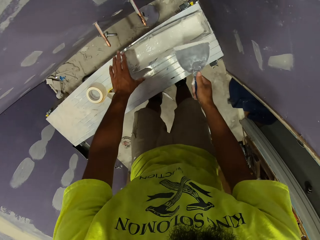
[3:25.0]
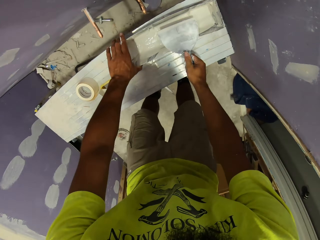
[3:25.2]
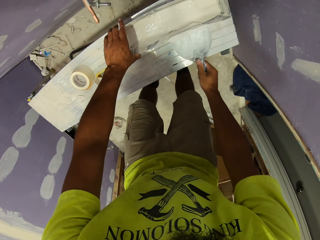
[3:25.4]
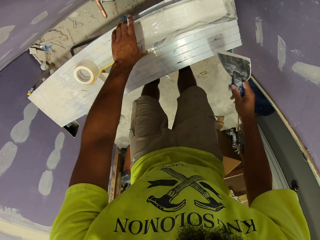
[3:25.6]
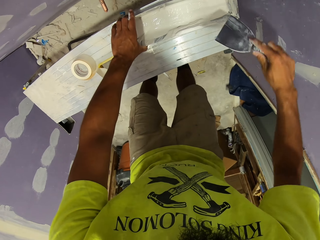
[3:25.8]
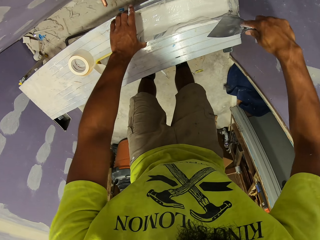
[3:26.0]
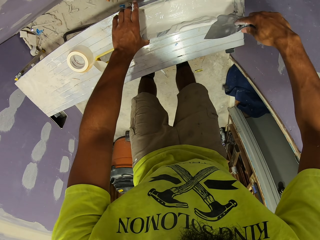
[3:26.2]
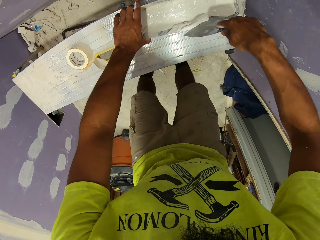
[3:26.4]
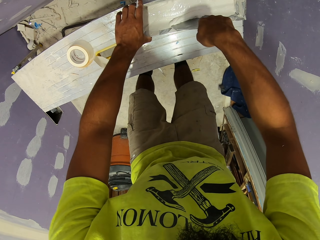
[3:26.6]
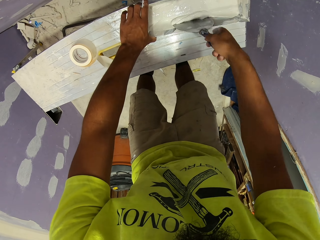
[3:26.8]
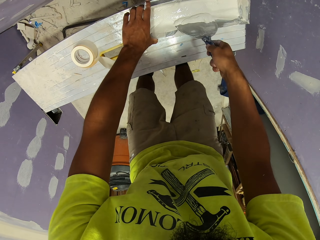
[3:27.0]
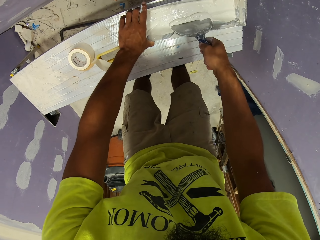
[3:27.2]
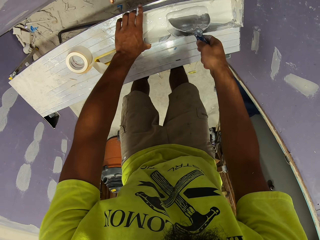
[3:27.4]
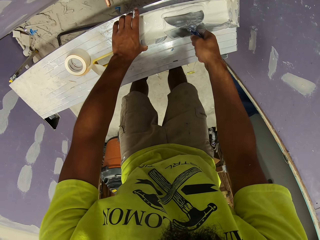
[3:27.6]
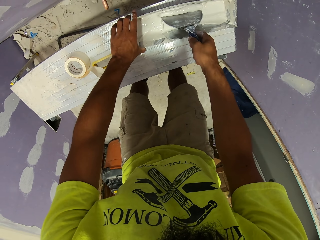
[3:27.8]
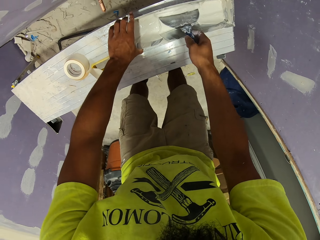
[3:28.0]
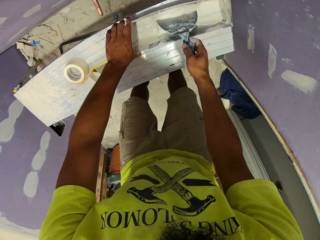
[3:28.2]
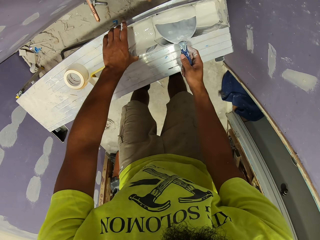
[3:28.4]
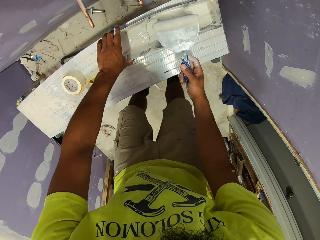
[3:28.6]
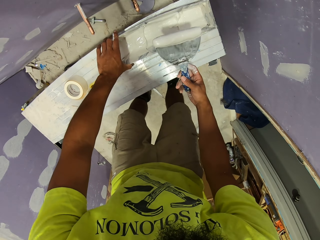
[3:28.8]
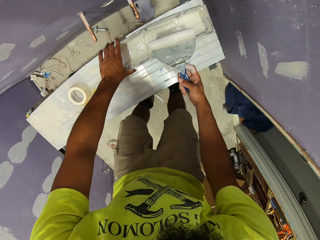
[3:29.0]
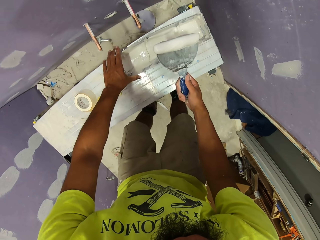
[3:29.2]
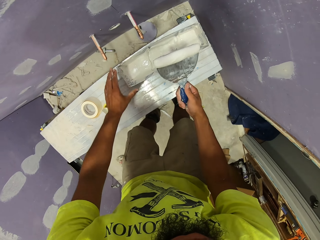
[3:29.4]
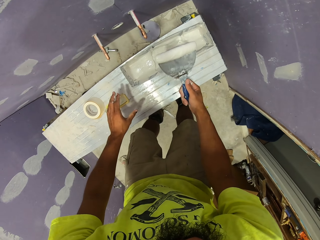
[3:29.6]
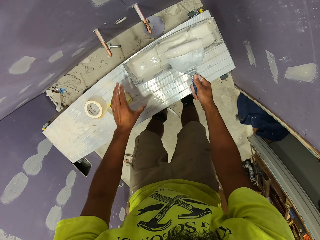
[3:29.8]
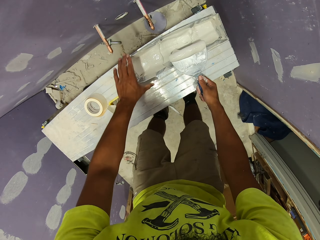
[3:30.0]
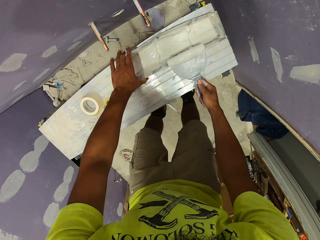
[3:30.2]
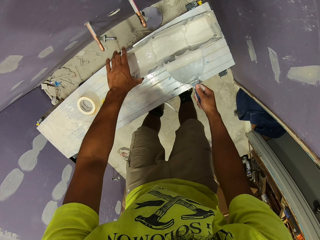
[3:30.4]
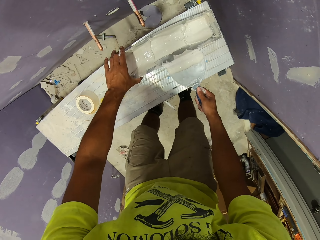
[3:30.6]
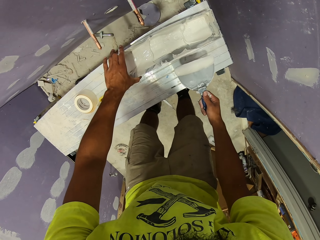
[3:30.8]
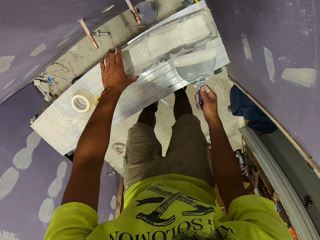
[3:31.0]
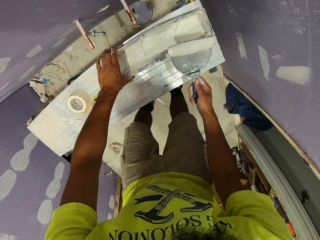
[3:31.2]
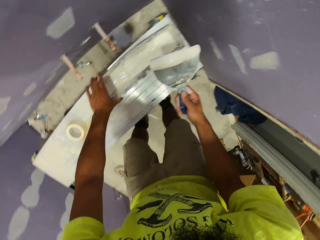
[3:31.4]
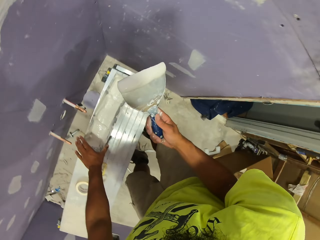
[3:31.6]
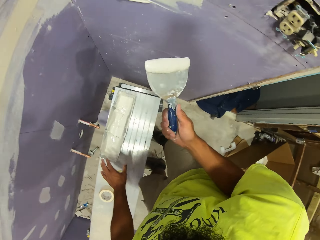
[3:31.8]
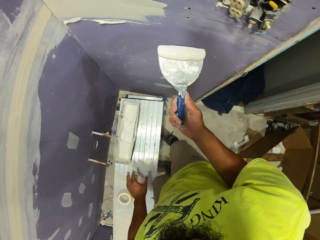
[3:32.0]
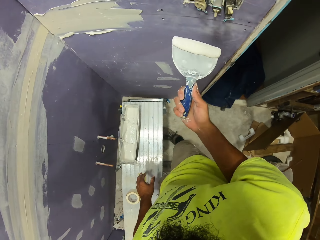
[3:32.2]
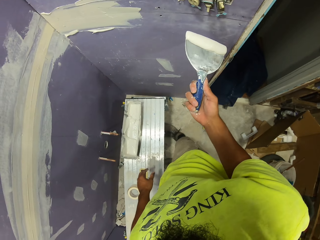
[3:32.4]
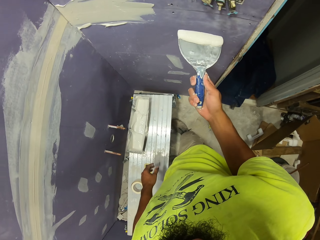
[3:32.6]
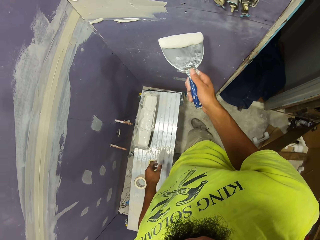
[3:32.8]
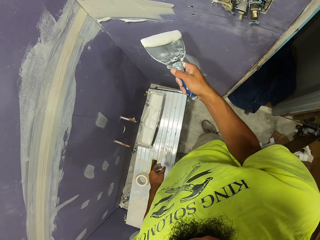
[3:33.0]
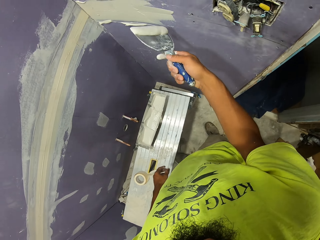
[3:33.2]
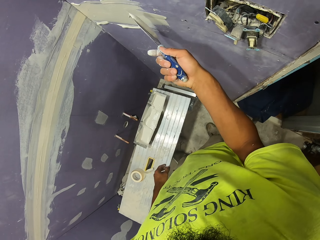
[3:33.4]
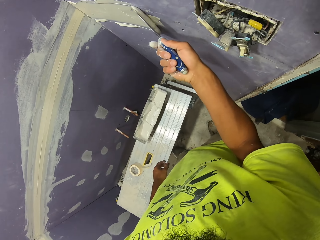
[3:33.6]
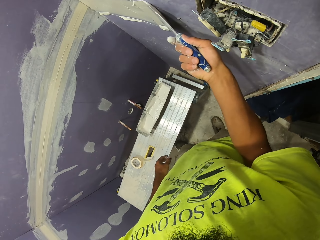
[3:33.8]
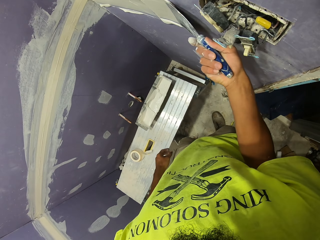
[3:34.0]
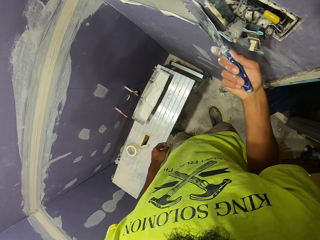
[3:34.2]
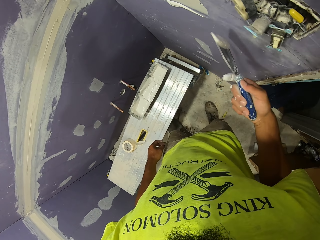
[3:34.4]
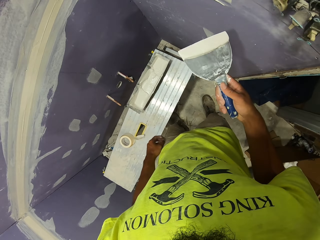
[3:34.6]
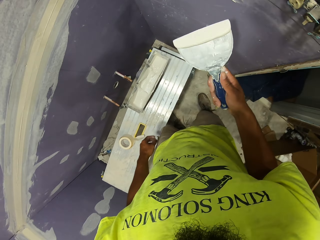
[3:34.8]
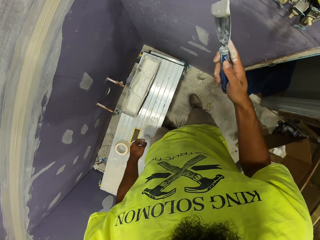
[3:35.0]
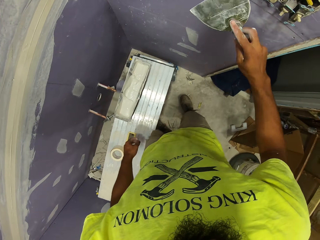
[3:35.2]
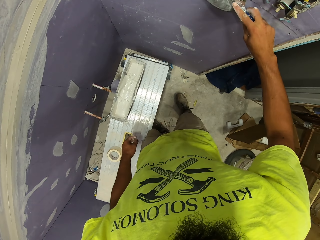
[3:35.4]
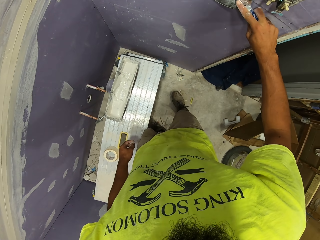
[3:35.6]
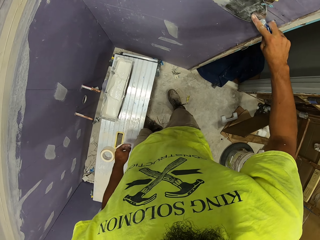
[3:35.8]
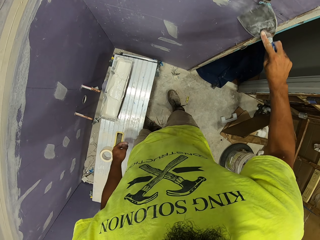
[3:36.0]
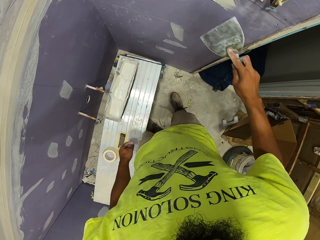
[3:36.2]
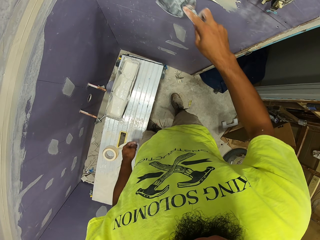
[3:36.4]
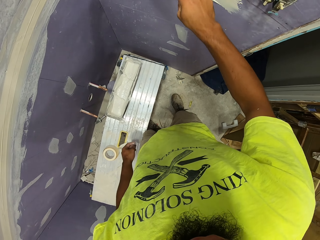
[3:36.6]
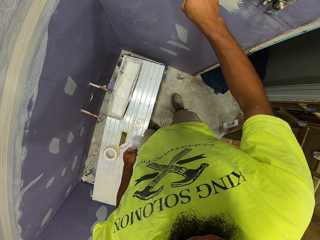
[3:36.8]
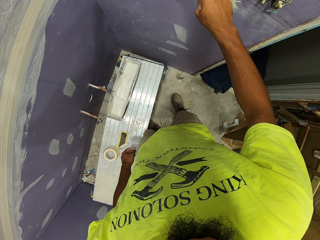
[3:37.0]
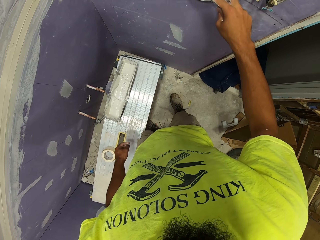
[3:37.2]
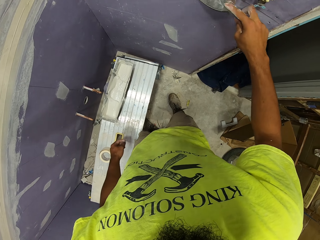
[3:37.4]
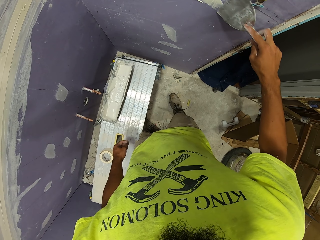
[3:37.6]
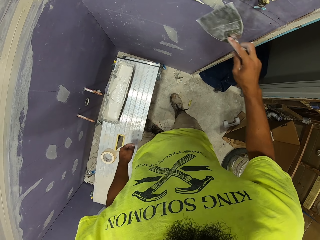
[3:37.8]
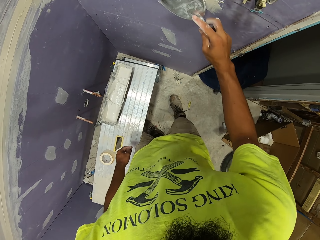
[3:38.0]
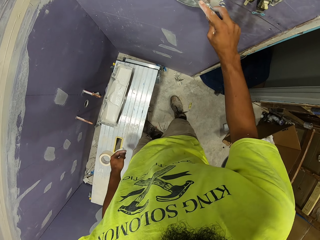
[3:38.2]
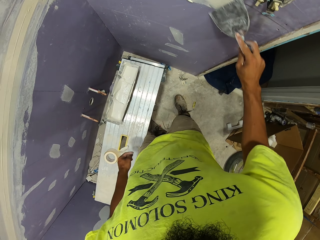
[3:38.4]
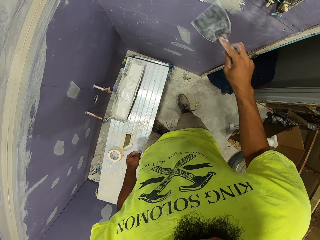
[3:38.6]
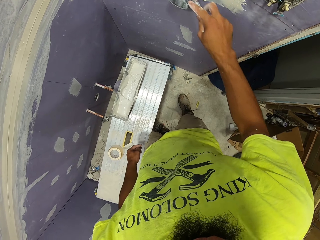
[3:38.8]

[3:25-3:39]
The camera wearer scrapes off paint from the paint scraper. They scoop paint with the paint scraper. They apply paint on the wall.

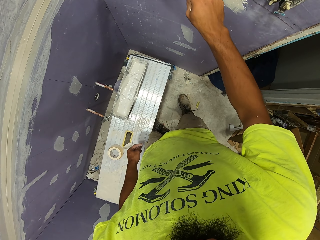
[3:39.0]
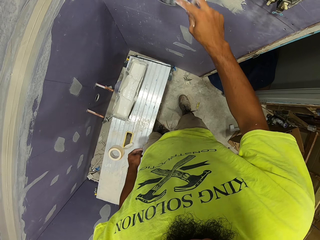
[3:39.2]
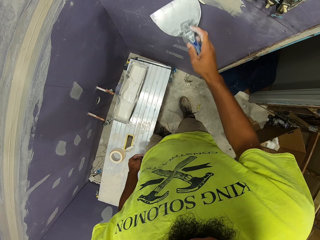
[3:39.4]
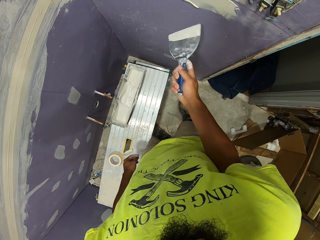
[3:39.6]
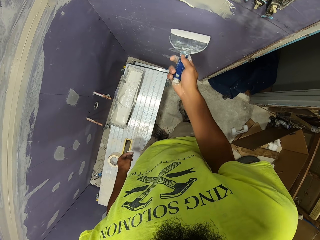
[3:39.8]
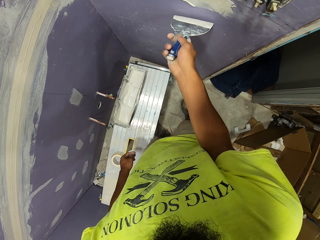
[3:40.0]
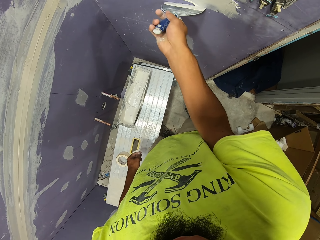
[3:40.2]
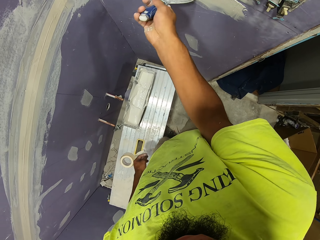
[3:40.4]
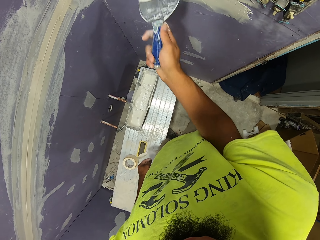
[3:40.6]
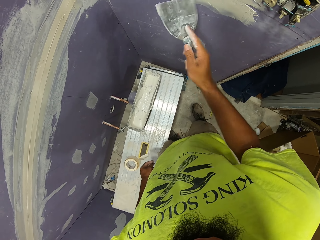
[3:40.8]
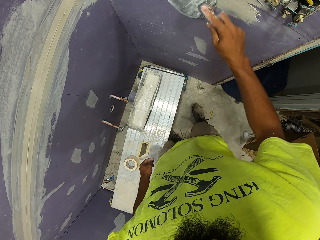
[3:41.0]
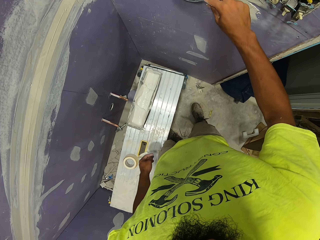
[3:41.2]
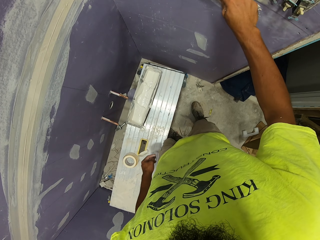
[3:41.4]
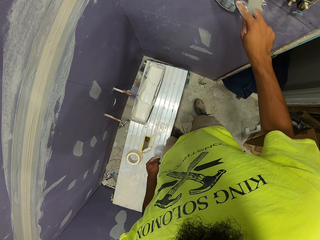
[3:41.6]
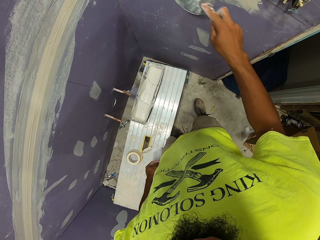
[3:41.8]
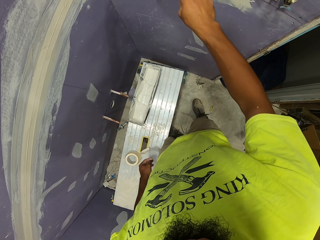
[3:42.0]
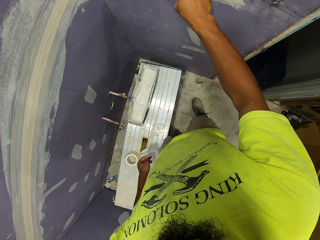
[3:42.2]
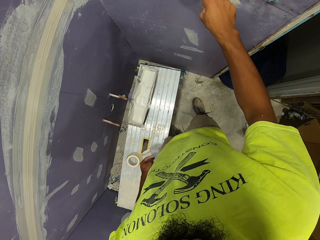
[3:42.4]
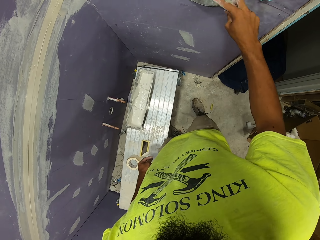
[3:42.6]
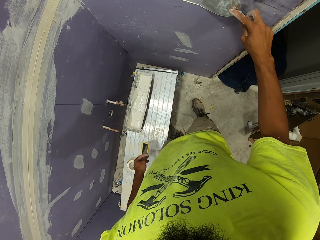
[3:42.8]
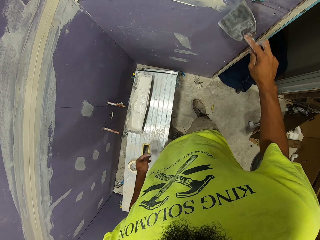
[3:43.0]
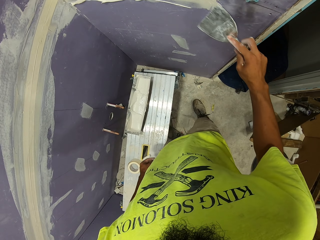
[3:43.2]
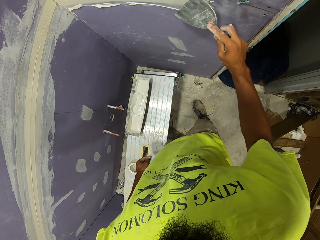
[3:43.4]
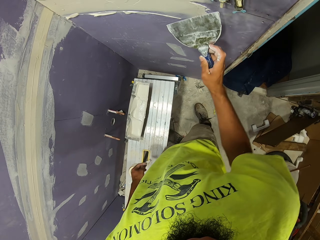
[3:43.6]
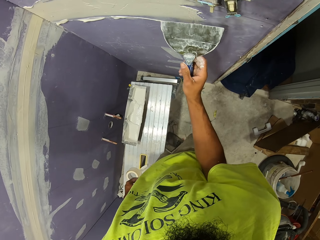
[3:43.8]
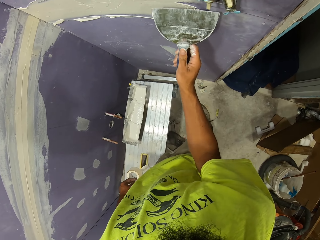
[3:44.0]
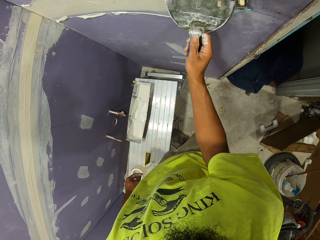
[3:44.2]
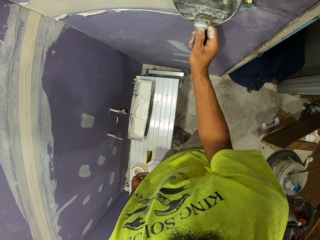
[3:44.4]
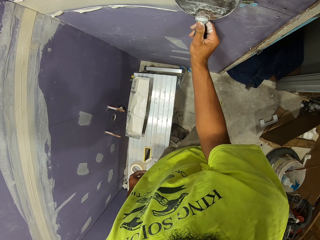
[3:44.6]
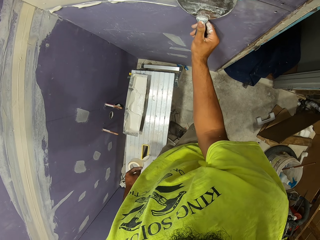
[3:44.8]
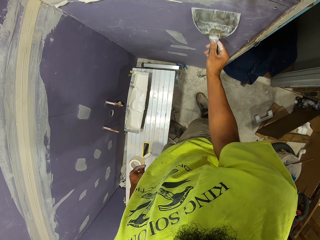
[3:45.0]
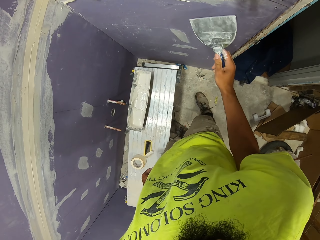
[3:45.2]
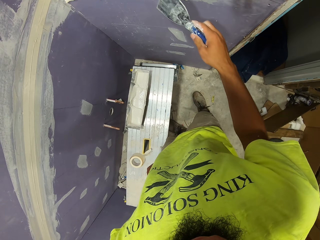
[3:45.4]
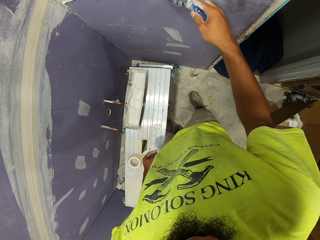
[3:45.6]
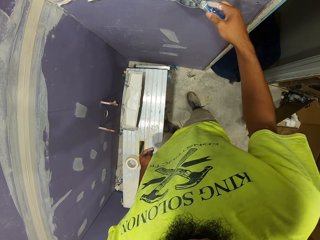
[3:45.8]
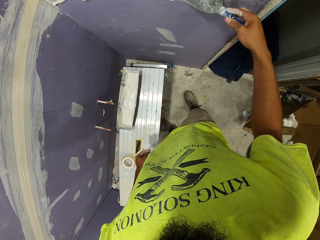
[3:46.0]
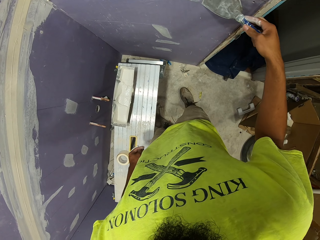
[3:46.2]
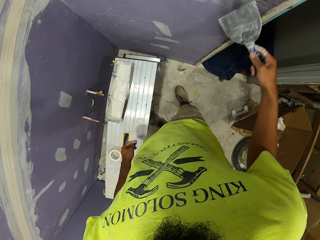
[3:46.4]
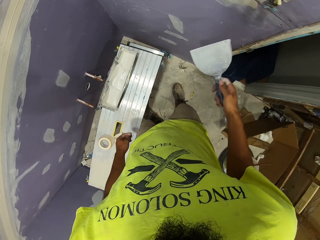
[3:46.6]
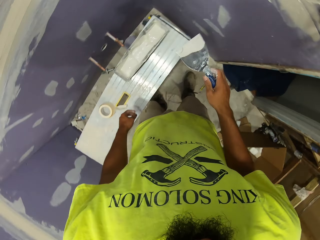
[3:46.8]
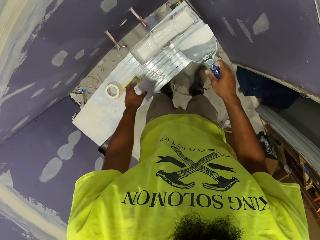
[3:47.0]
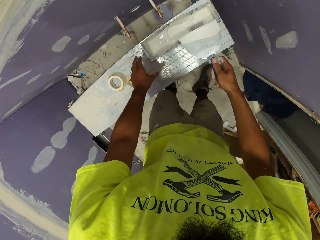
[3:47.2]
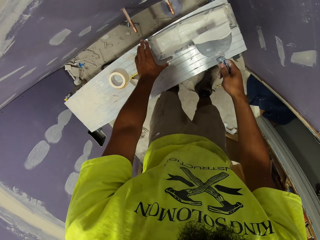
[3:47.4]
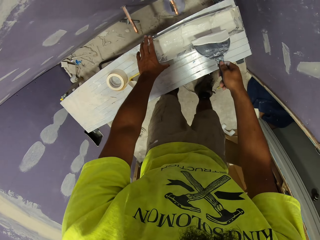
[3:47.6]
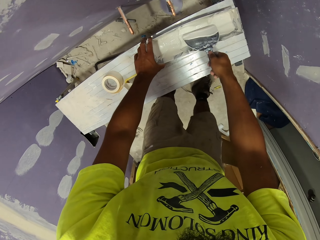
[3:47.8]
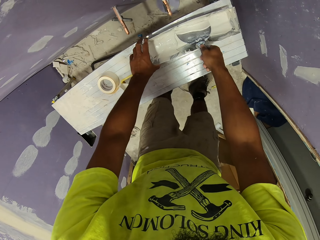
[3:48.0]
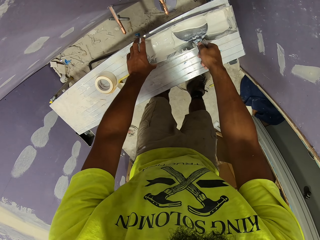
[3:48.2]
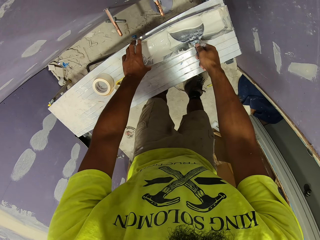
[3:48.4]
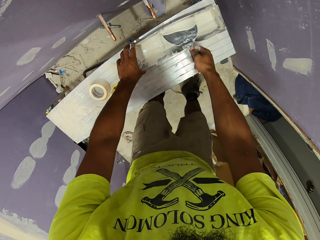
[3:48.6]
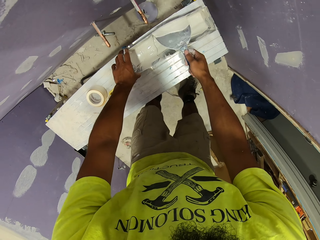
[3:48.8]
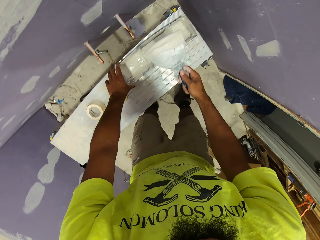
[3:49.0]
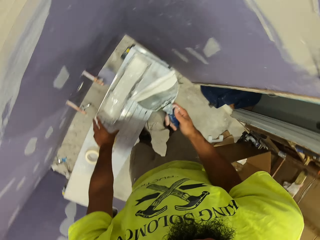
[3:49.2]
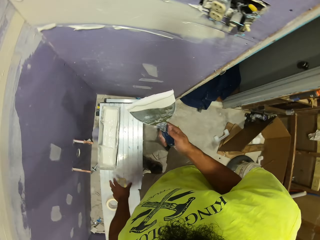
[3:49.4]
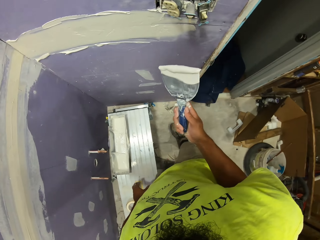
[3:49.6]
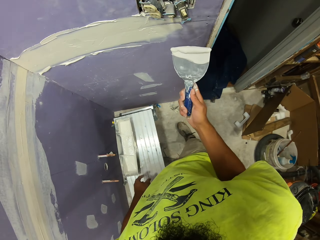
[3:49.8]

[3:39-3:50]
The camera wearer scoops paint with the paint scraper.
